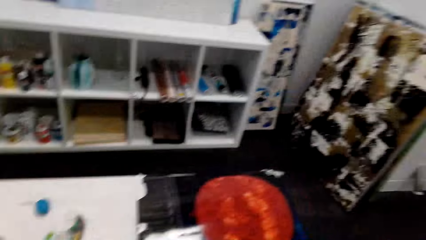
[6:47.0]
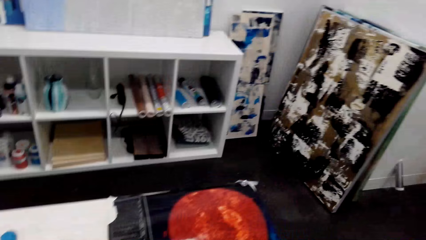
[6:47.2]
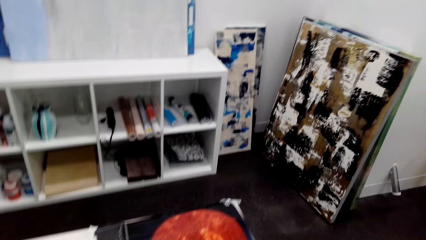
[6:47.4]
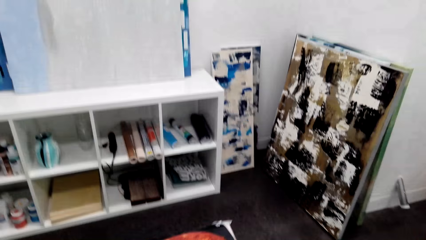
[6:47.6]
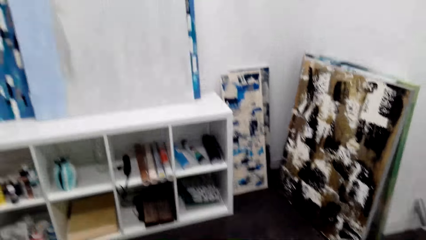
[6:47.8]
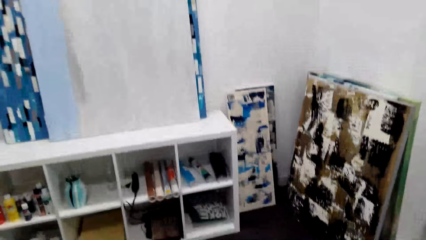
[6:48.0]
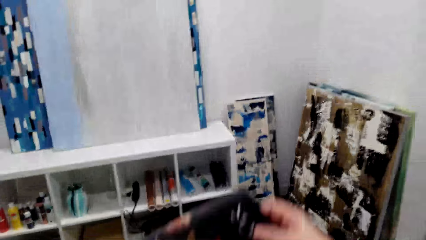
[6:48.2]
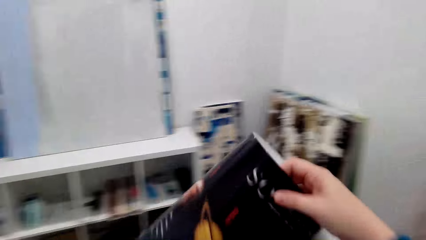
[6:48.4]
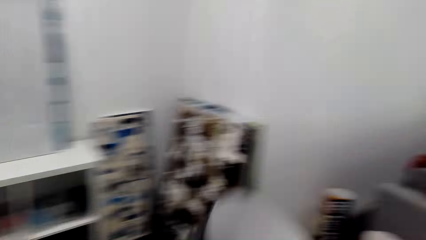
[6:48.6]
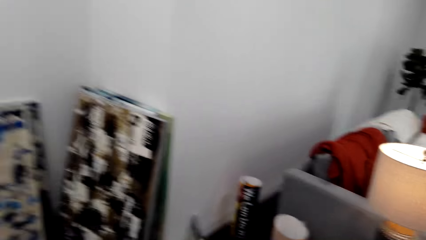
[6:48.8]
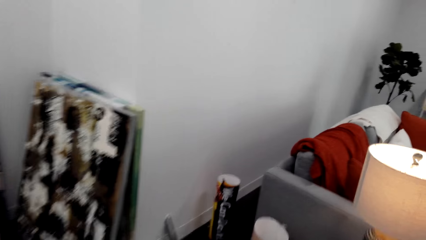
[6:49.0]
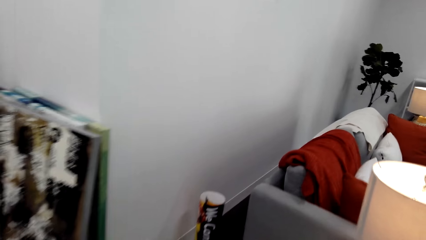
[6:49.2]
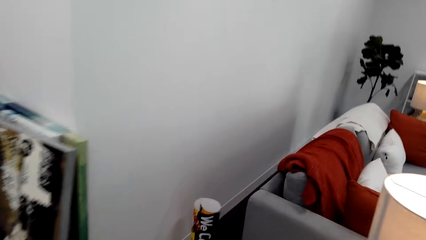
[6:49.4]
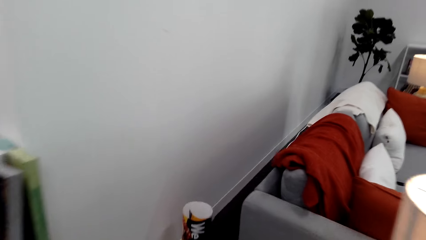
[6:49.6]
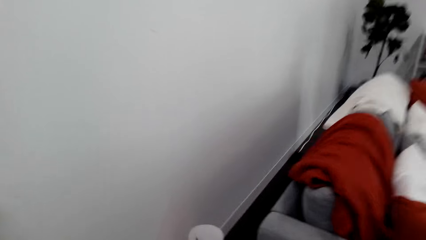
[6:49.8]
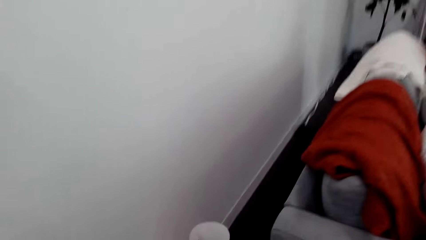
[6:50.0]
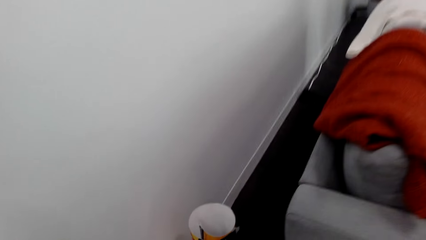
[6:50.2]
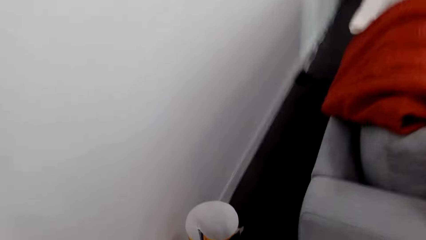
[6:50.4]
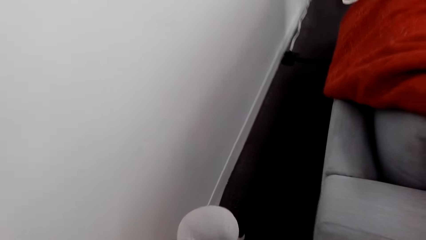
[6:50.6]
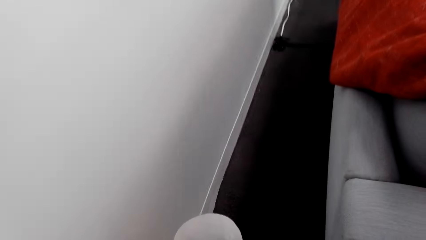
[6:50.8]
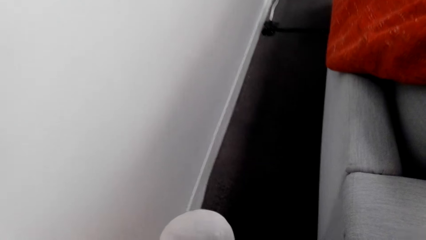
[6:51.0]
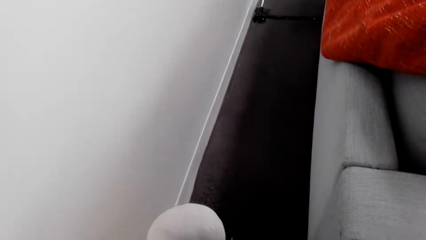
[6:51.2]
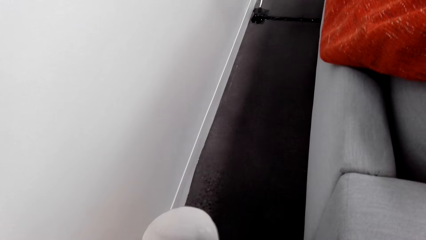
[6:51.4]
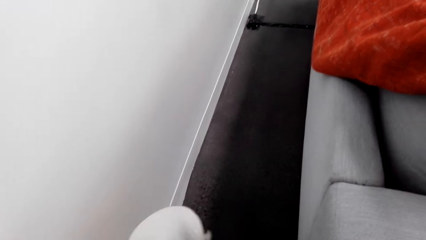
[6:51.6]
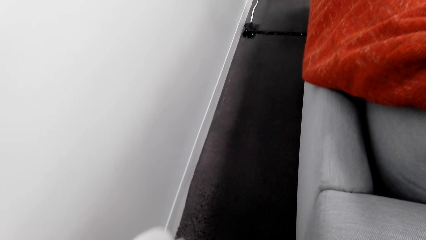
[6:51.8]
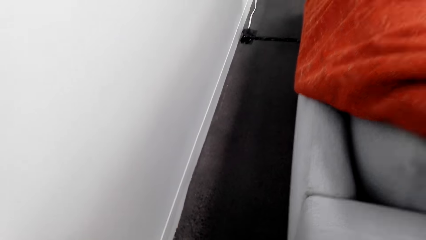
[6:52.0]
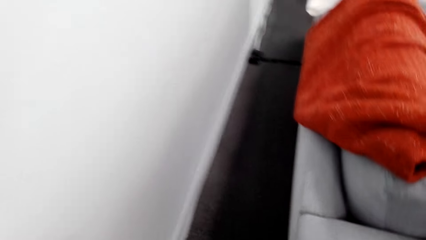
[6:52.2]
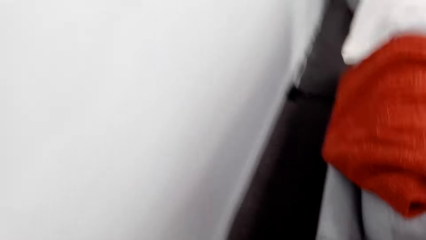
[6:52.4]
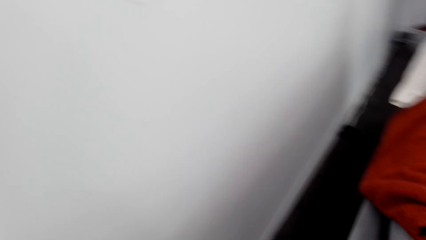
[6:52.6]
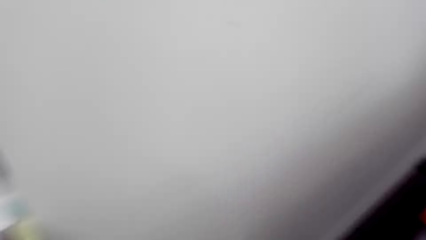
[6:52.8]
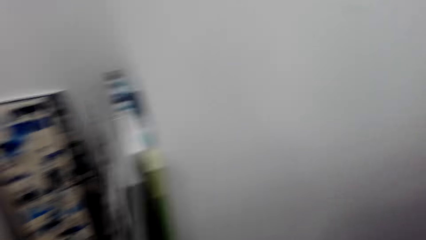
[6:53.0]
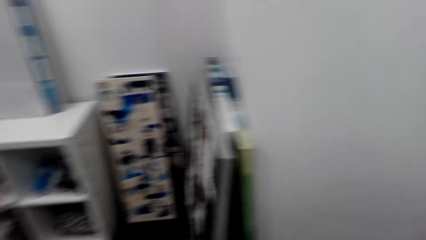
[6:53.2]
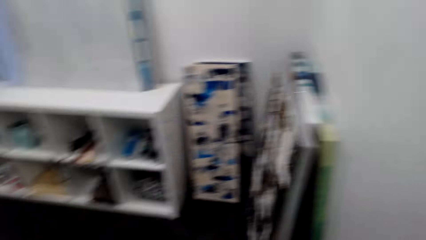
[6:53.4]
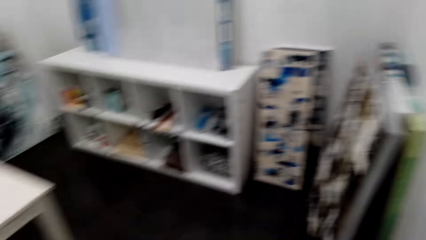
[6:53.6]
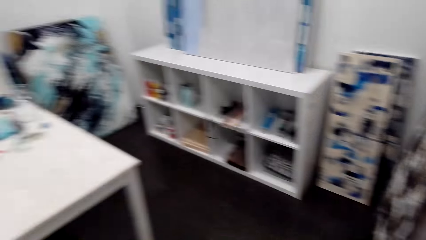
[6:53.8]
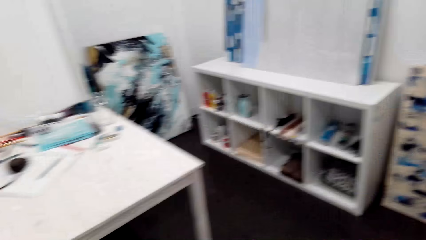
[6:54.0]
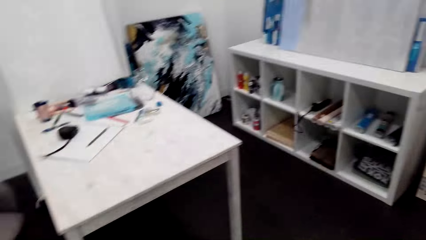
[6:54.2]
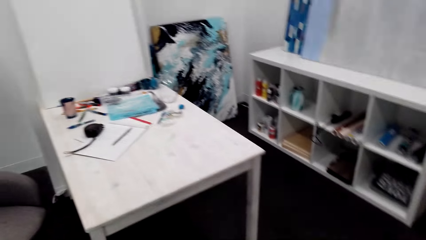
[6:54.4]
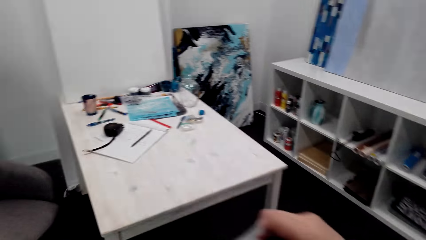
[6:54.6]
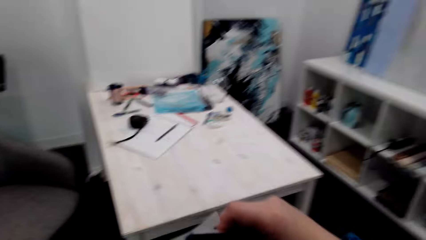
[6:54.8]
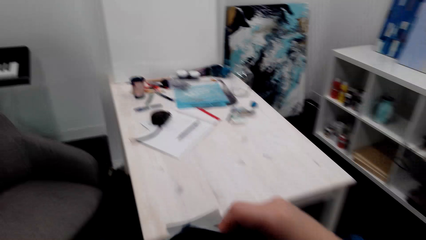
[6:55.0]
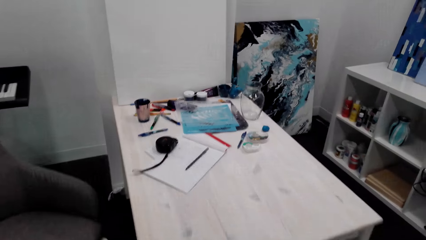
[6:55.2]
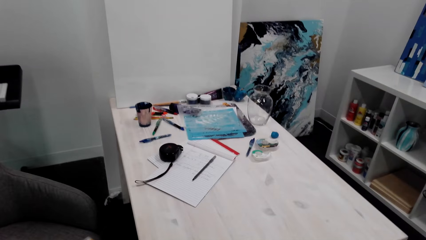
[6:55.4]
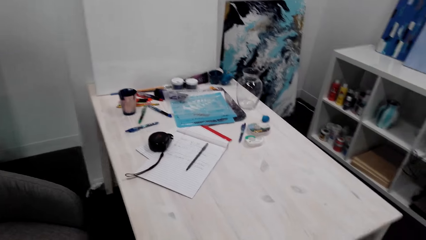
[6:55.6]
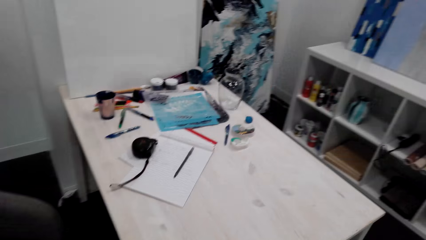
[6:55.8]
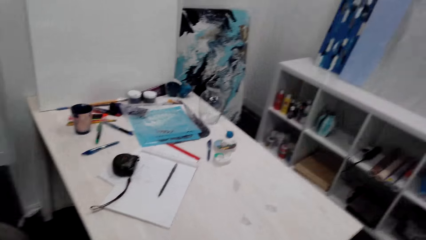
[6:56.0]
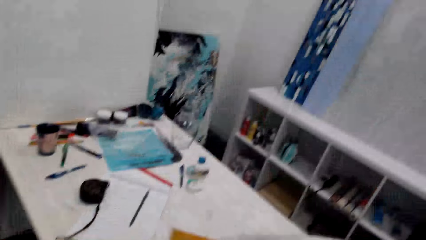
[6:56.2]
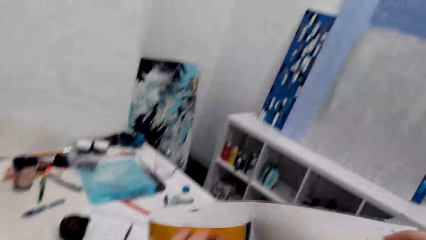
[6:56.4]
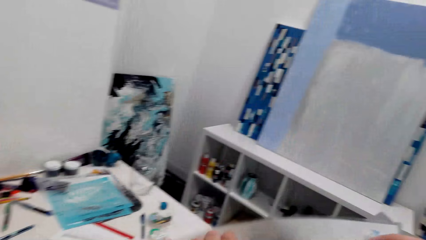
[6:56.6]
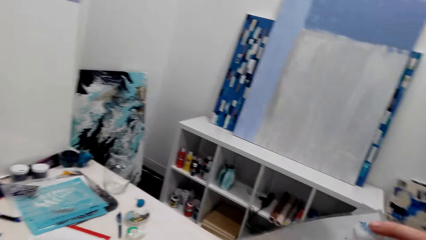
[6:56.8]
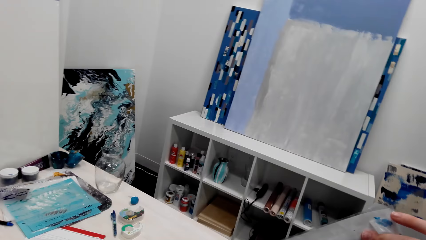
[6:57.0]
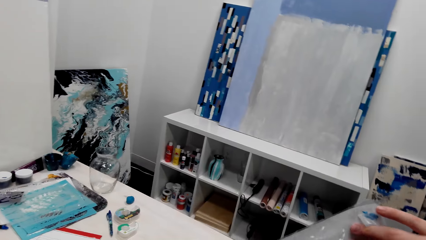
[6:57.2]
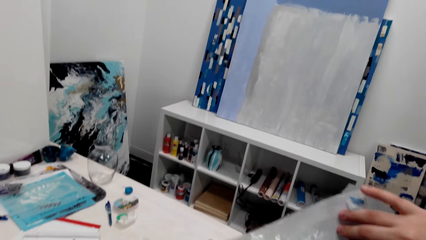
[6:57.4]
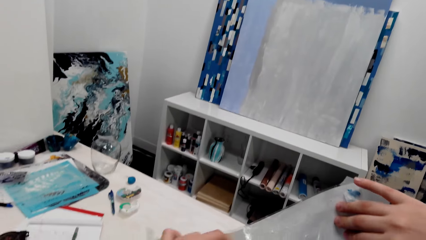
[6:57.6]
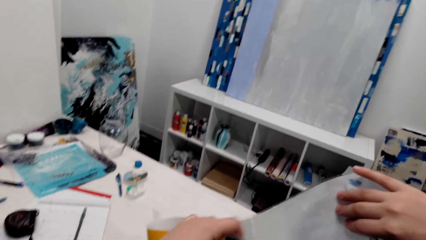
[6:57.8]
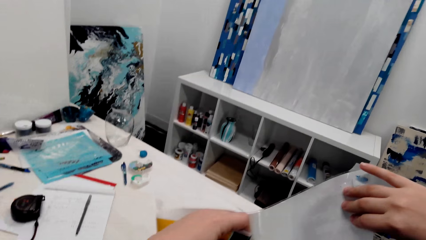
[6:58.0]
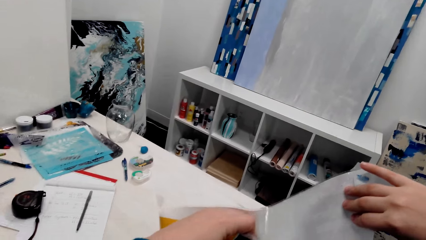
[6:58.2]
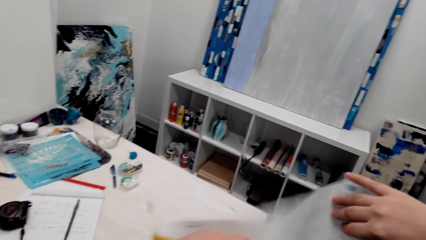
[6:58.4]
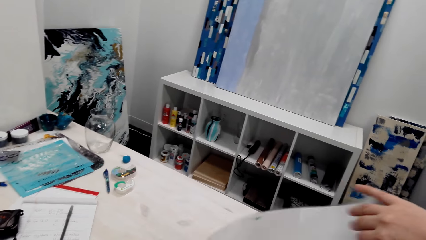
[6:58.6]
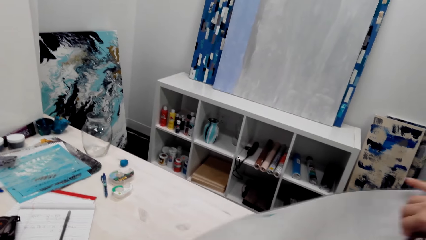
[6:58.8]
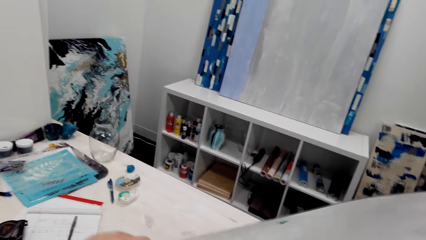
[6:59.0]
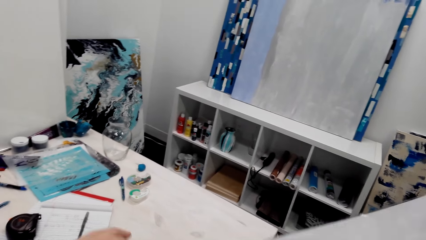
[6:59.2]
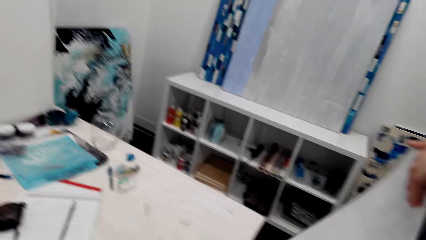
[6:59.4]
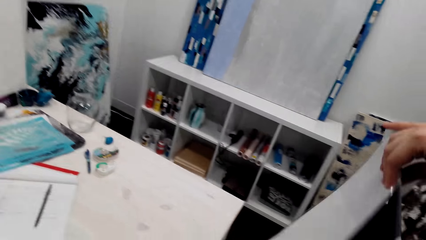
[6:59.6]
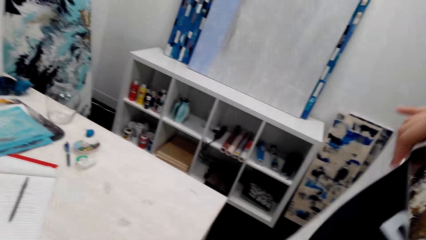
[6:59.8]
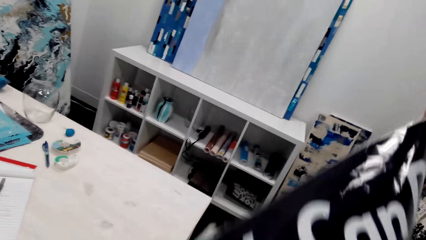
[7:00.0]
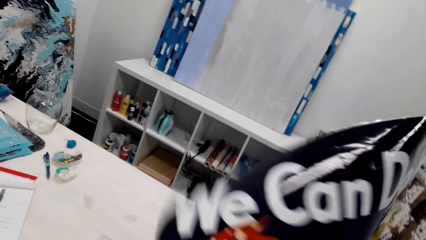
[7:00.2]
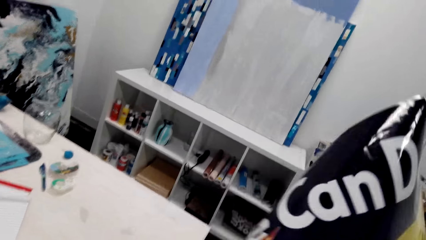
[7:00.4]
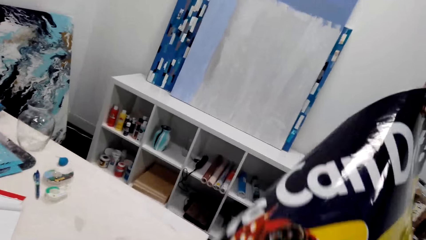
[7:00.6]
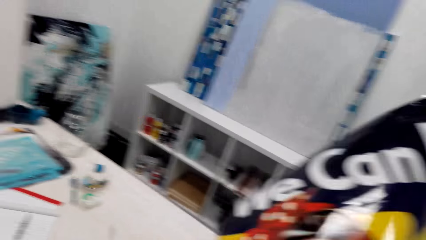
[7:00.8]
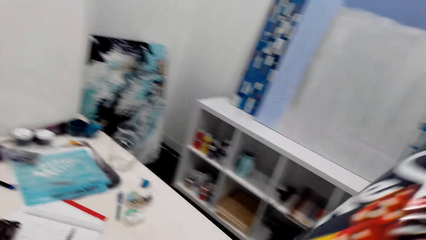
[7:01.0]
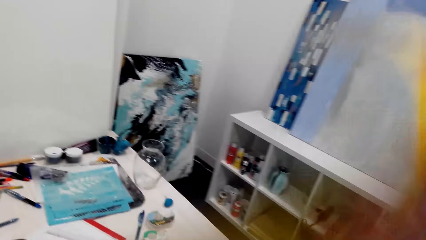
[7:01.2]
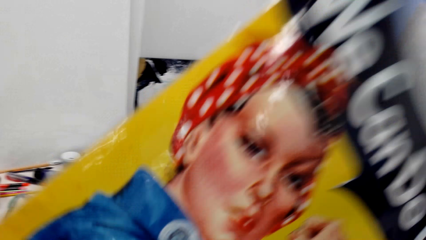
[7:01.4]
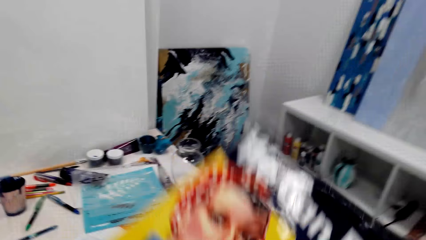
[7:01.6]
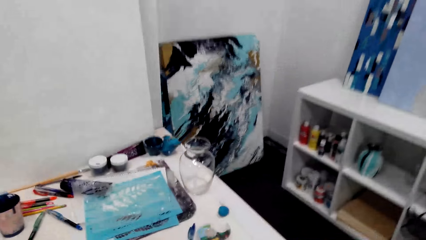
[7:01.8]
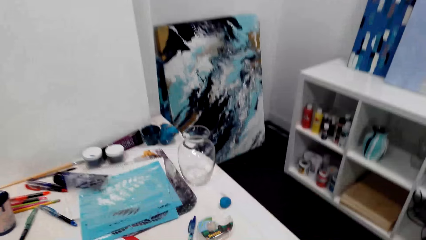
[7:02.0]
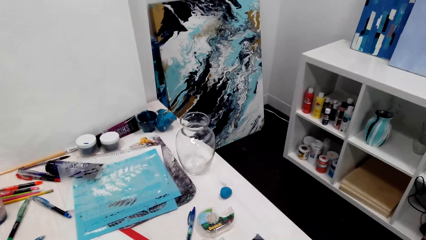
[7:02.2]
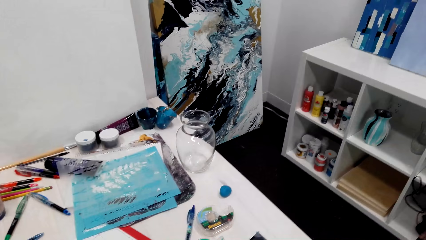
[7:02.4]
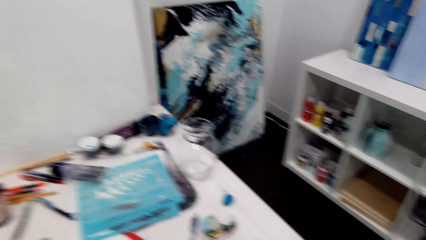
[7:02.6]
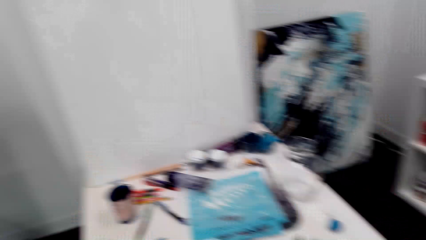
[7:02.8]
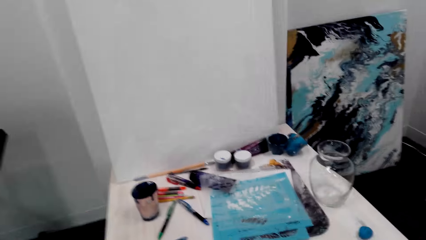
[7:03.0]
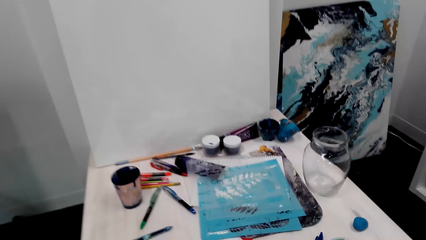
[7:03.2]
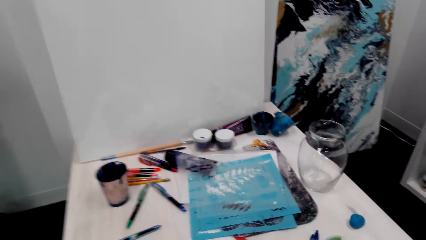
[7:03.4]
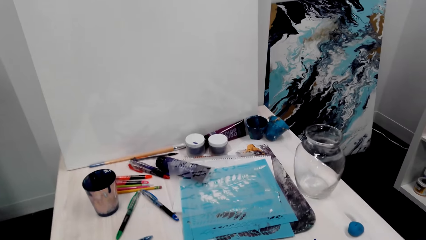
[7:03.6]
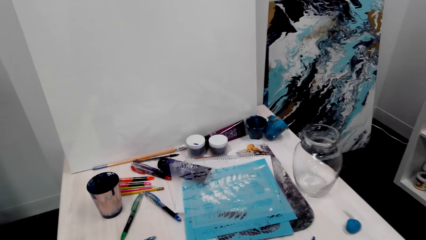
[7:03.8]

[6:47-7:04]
The camera wearer holds the manila. They lift the paper. They walk around. They pick up the rolled poster from the floor. They turn around, walk on the floor, unfold the manila, and place the manila on the table.
